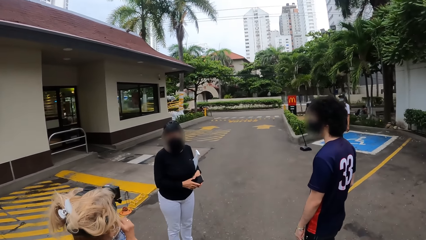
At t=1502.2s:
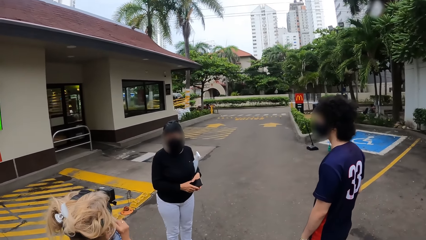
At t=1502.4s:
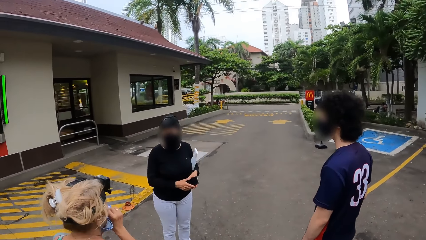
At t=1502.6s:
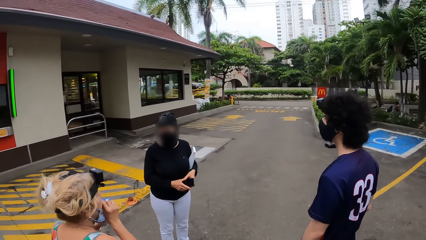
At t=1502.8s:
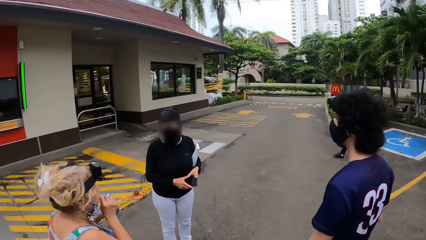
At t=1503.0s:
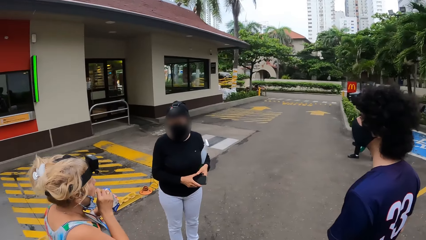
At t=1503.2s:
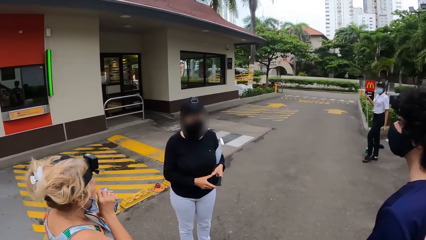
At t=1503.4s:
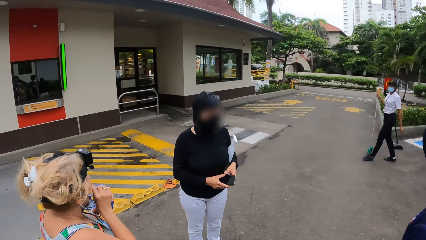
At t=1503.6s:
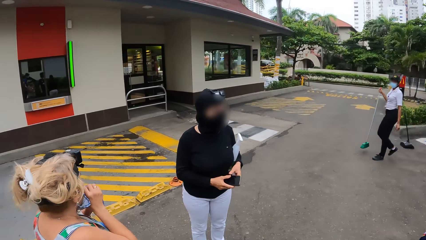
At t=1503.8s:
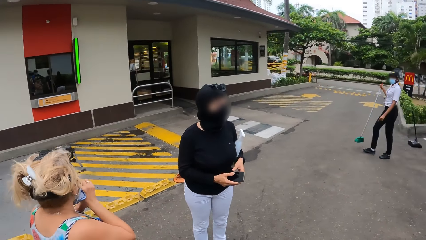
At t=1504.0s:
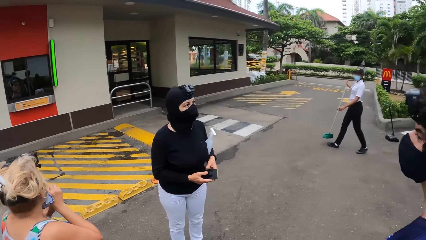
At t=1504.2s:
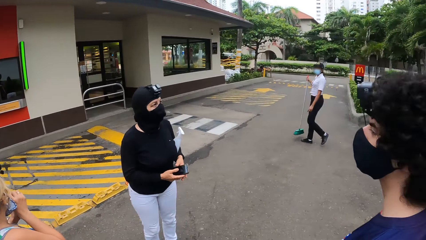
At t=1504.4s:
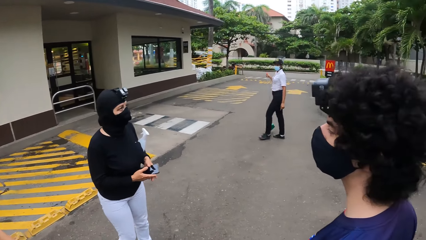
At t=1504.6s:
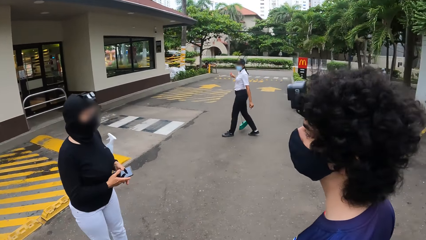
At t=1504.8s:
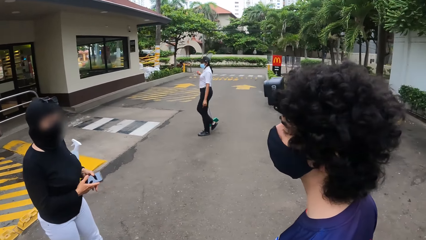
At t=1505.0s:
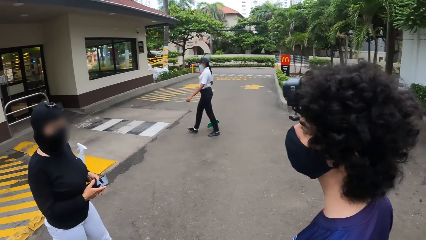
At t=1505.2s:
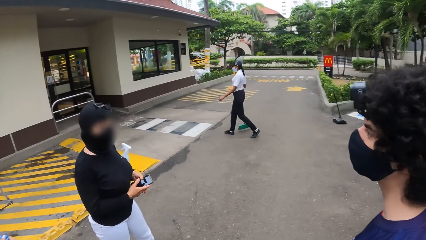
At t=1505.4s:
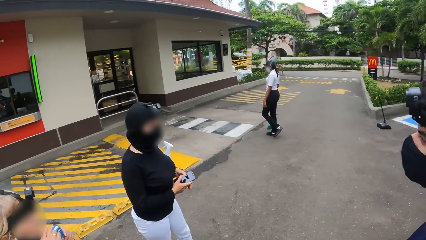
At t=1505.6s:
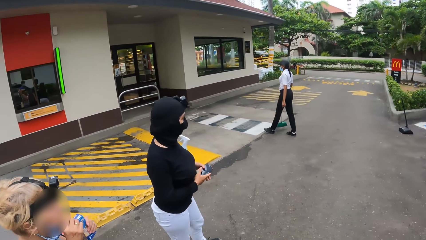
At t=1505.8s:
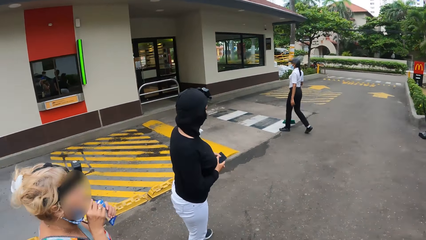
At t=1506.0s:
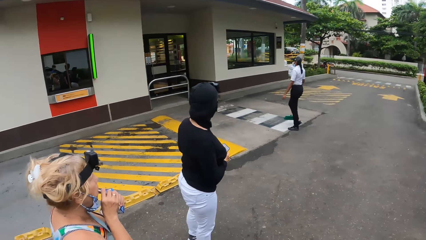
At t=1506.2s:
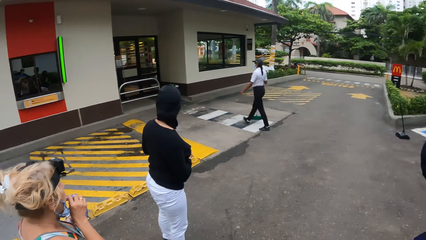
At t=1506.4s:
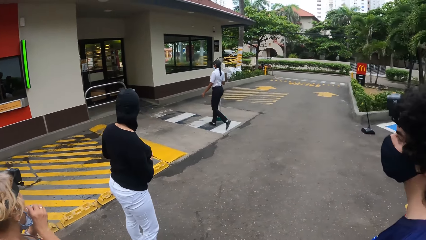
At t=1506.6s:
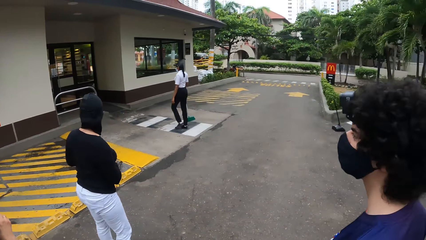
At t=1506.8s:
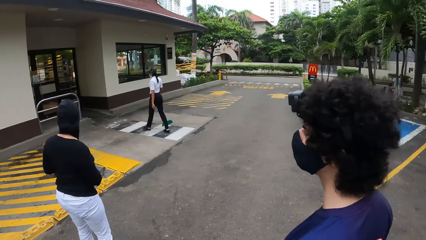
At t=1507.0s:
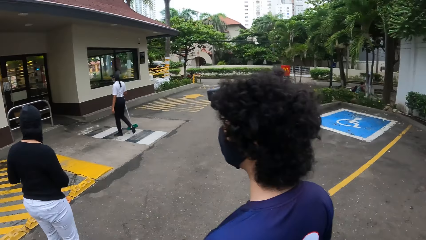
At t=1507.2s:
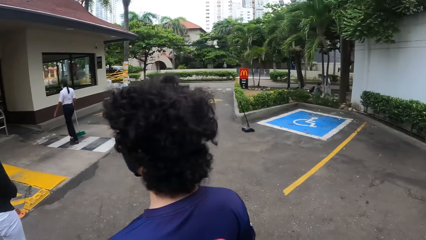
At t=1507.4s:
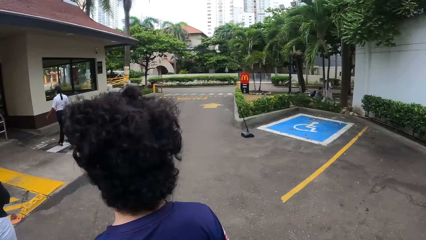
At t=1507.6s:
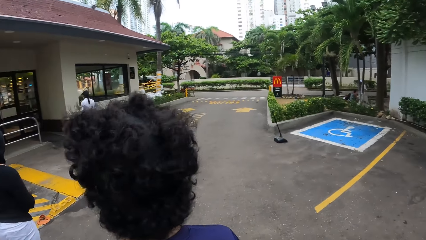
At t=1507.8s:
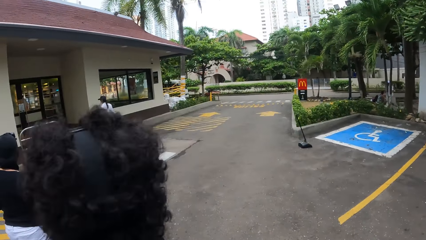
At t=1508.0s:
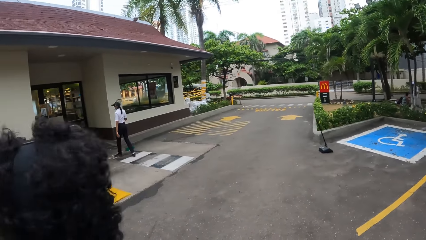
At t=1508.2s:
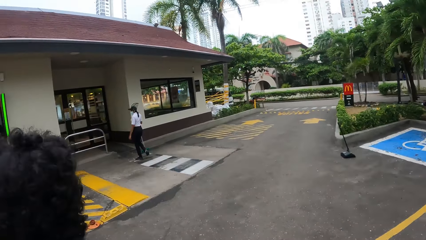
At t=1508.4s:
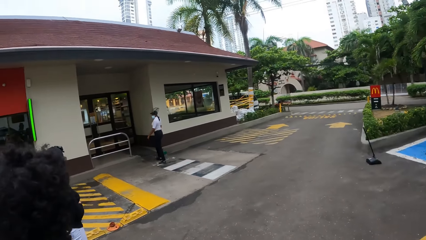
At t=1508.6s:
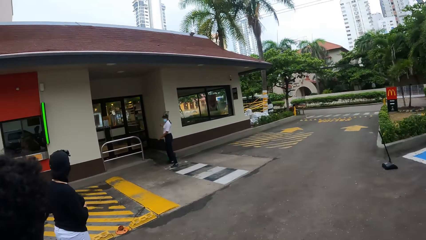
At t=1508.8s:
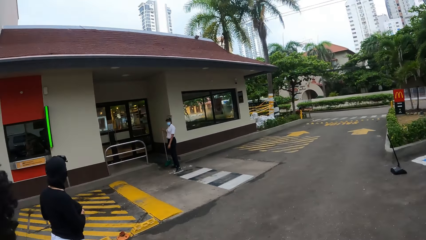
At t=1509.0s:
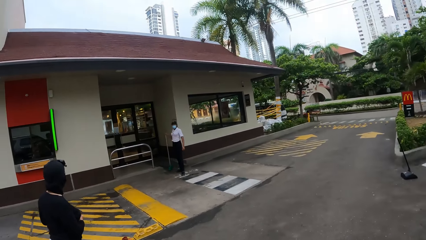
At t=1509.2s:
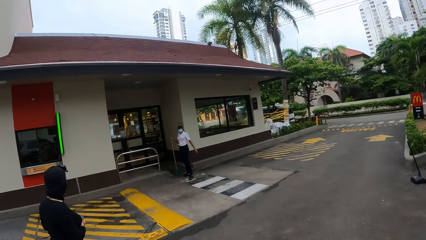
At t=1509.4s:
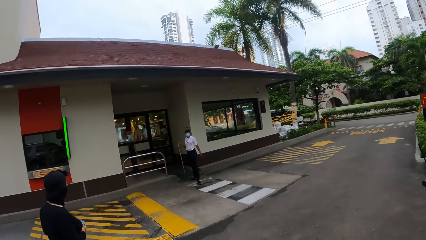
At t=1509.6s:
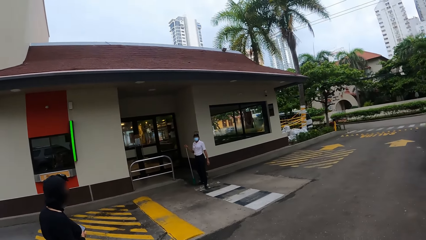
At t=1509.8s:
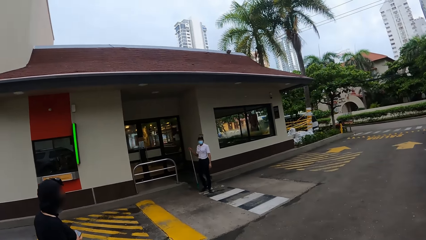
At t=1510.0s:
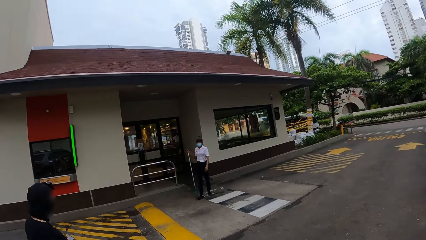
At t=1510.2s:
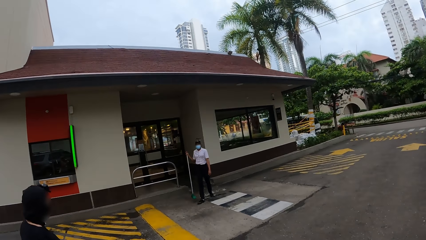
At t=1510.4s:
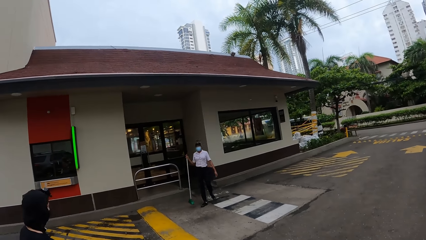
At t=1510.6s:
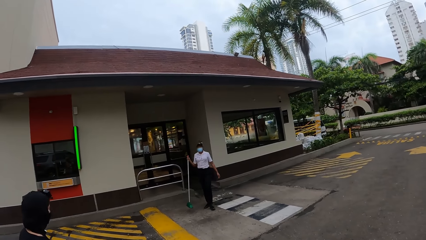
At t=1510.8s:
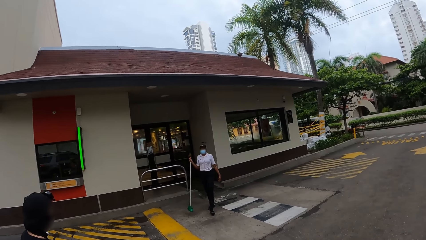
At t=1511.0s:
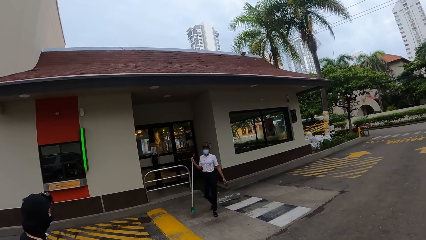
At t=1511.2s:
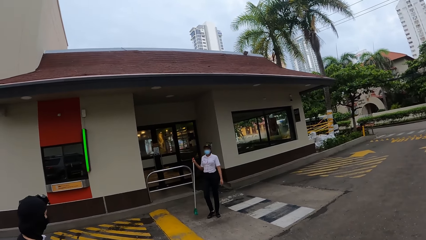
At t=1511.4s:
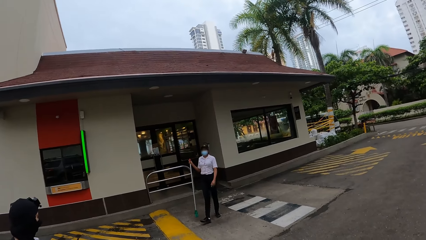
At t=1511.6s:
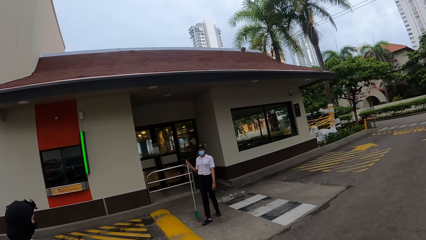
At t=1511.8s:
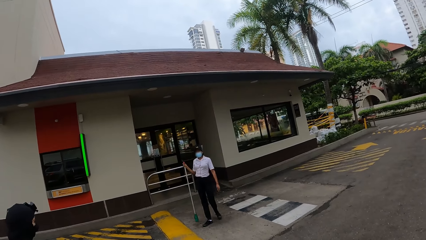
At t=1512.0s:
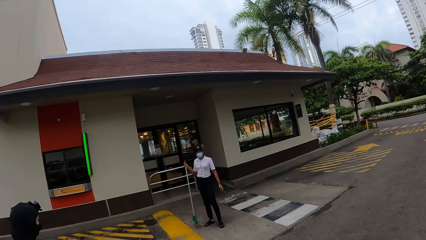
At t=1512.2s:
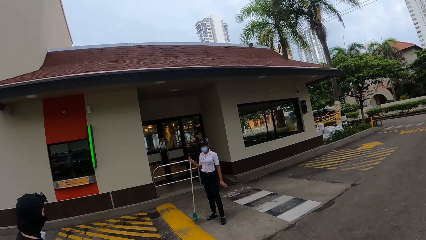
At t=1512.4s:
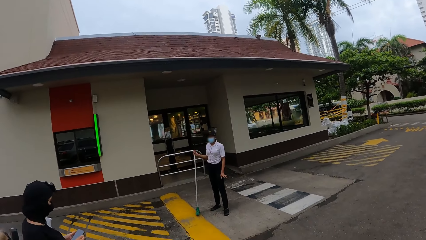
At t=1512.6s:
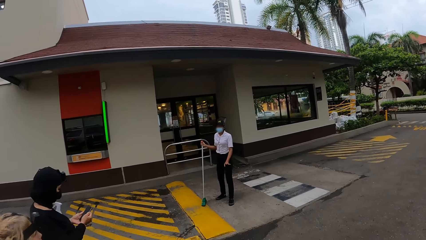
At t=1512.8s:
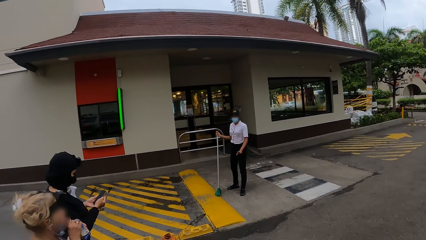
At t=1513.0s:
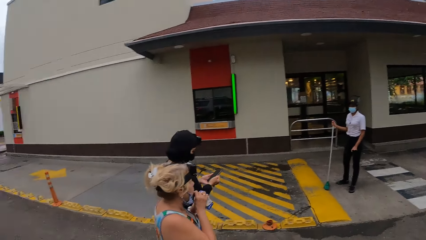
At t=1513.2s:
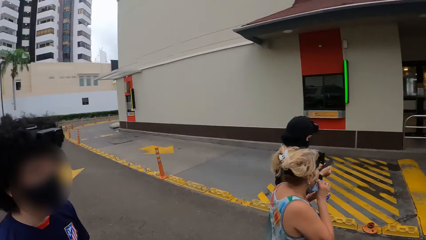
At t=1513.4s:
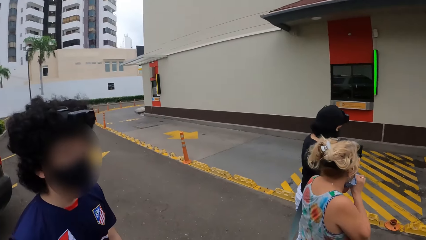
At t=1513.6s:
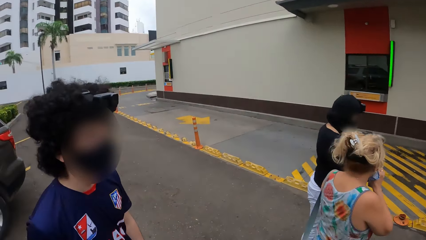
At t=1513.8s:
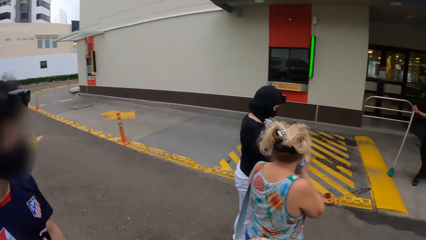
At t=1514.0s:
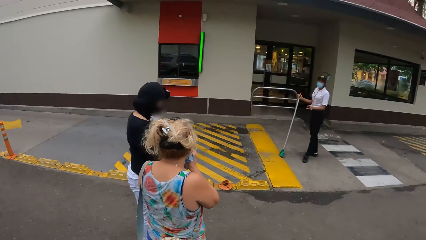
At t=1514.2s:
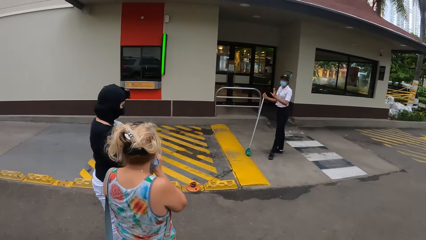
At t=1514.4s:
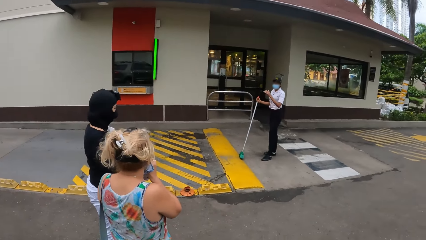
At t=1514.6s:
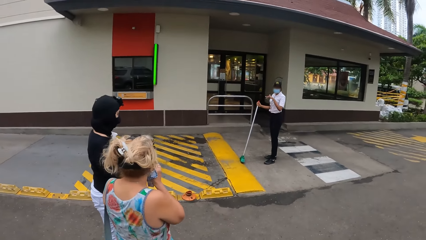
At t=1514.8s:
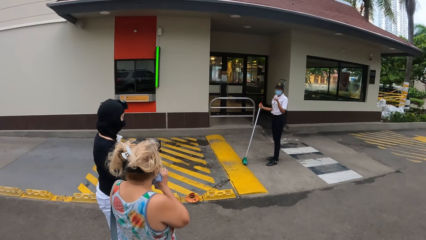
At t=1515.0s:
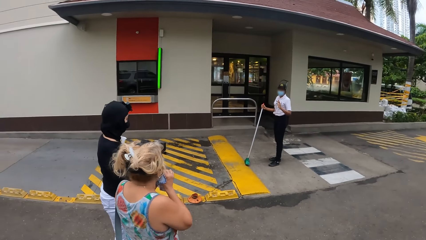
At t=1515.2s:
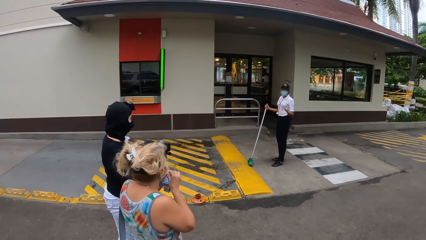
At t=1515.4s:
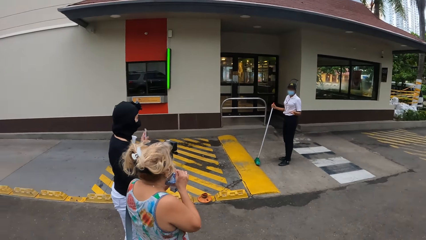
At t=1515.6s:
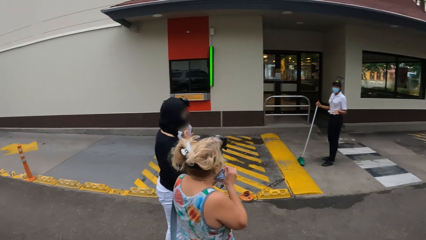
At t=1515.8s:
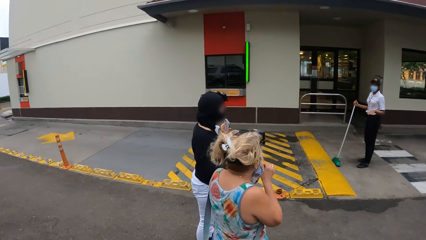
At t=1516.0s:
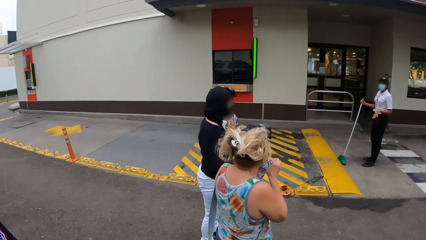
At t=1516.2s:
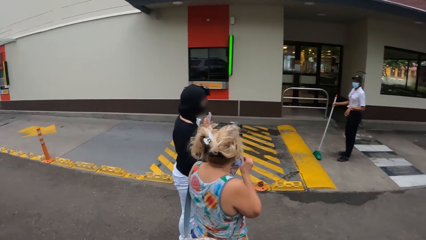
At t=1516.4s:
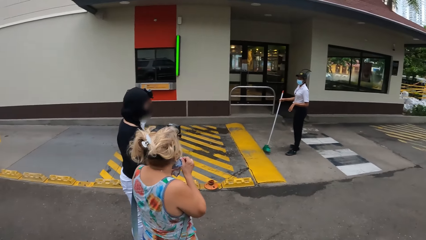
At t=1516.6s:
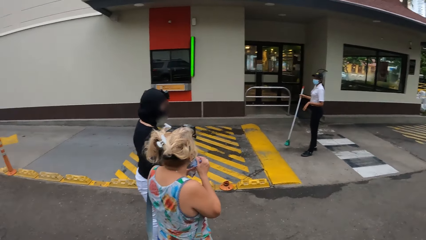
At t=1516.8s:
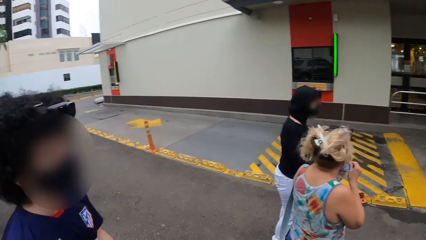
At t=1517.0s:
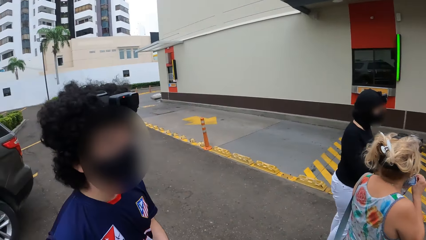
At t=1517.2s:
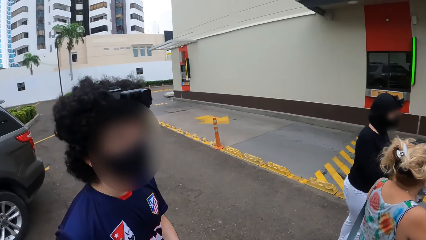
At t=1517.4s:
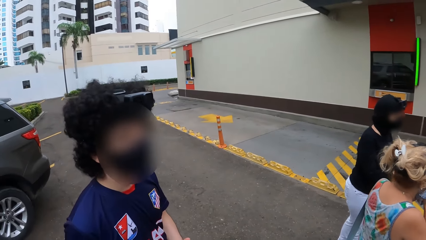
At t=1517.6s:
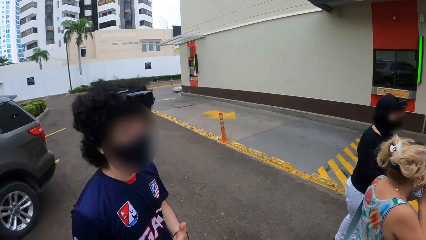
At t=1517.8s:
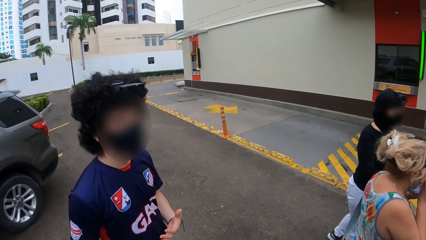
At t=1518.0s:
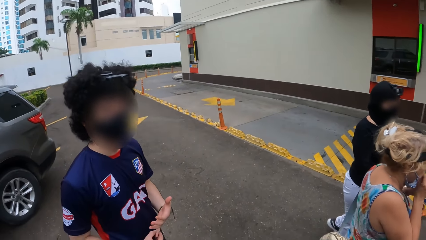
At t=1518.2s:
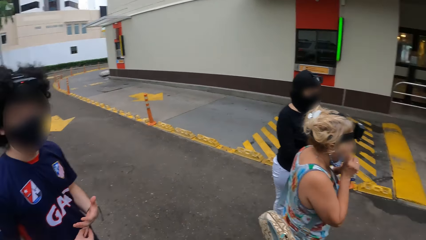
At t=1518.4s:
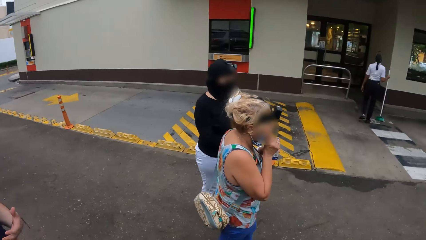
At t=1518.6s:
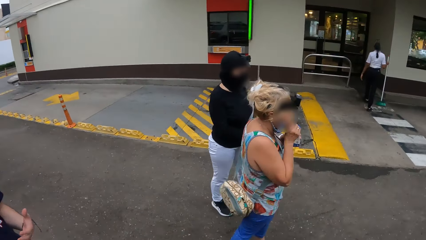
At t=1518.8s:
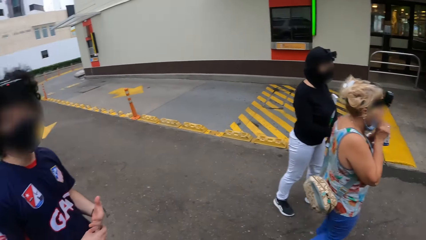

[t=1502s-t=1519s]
A woman makes a step. The camera wearer looks around. Another woman walks around. The camera wearer looks around. They talk to a man. The other woman walks around and looks around. The camera wearer looks at a man. The other woman converses with the first woman. The camera wearer looks around.
